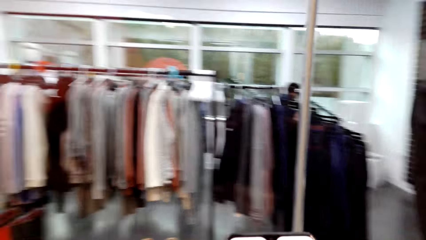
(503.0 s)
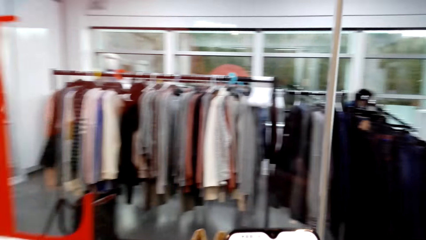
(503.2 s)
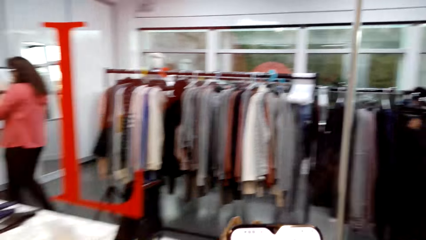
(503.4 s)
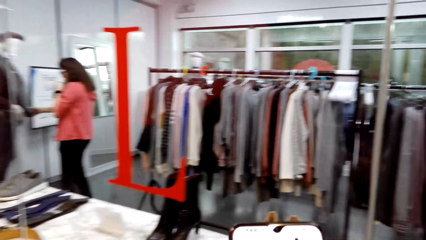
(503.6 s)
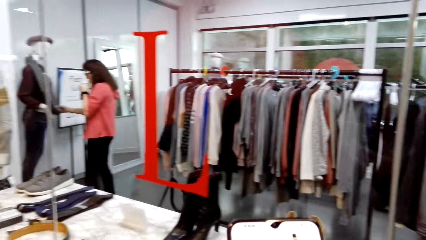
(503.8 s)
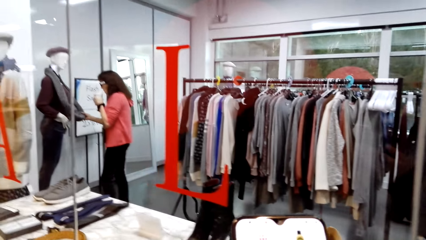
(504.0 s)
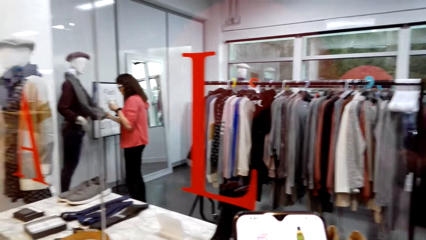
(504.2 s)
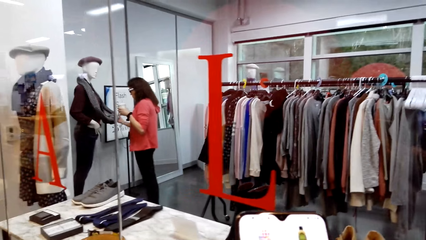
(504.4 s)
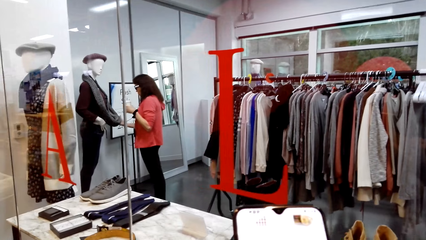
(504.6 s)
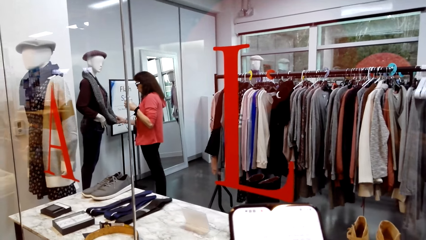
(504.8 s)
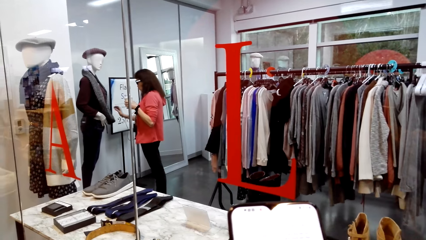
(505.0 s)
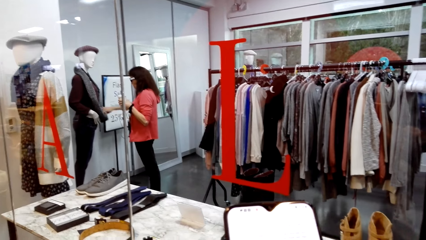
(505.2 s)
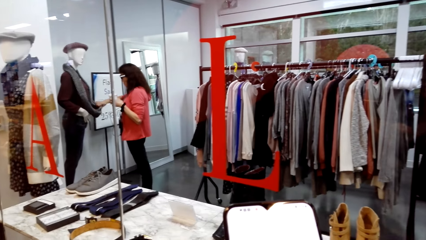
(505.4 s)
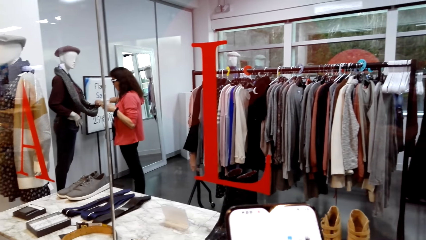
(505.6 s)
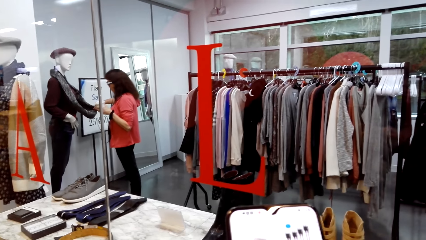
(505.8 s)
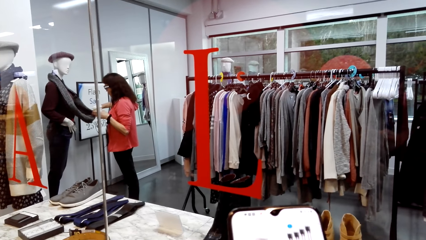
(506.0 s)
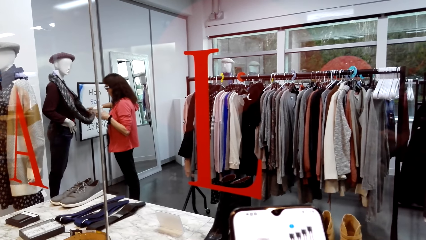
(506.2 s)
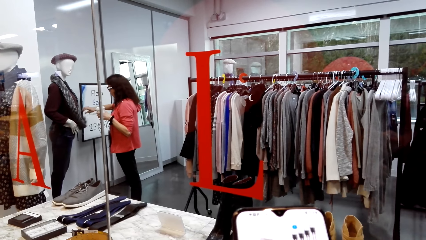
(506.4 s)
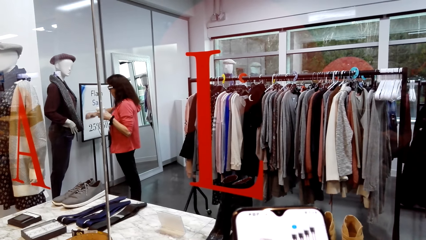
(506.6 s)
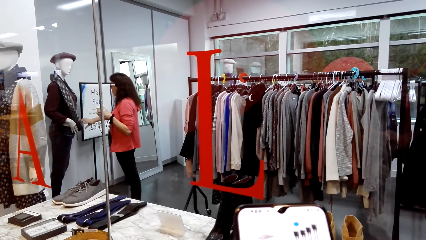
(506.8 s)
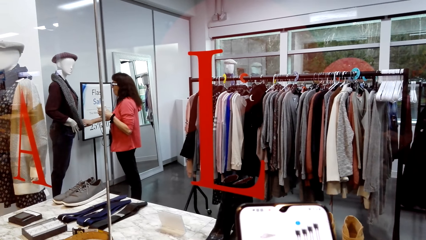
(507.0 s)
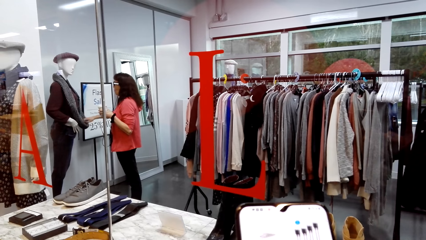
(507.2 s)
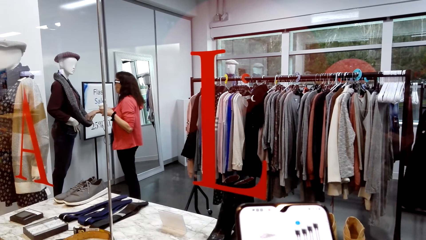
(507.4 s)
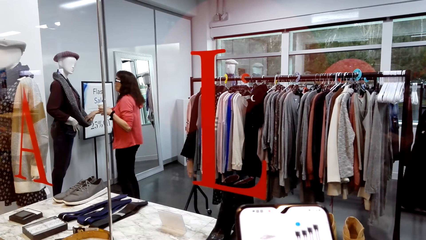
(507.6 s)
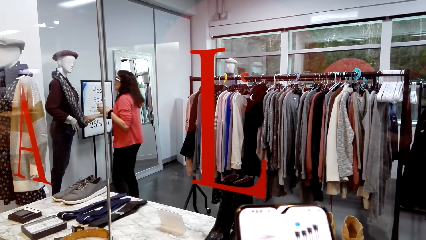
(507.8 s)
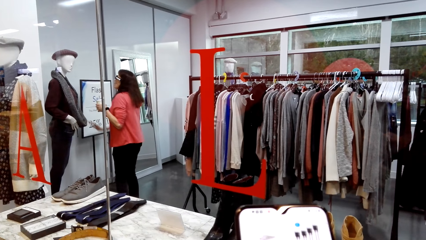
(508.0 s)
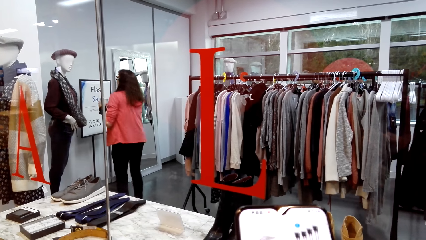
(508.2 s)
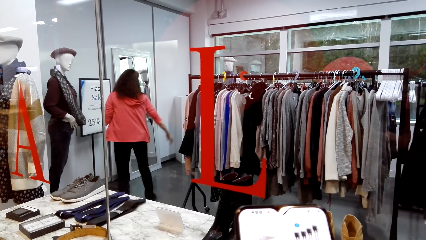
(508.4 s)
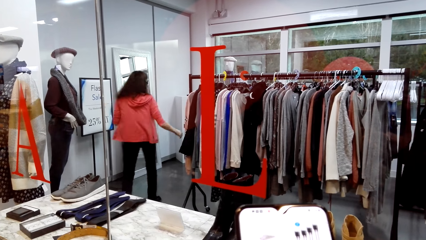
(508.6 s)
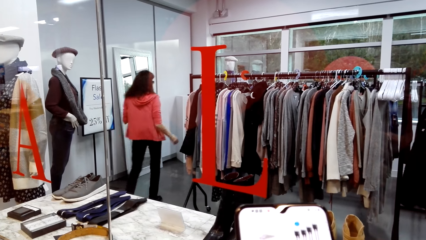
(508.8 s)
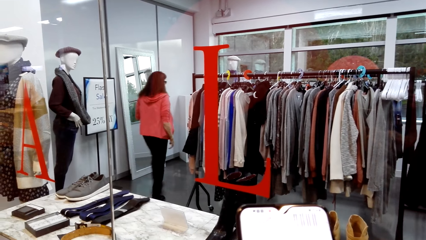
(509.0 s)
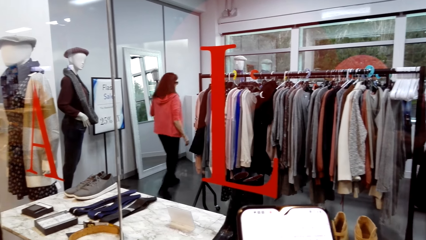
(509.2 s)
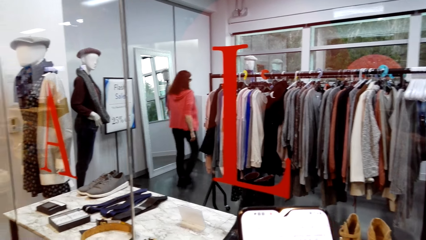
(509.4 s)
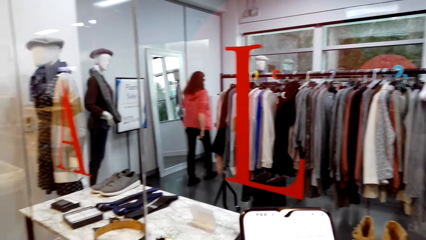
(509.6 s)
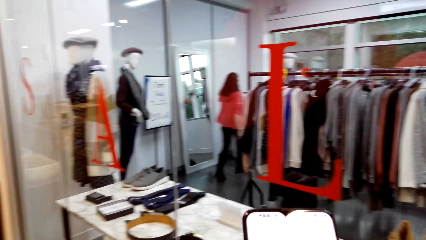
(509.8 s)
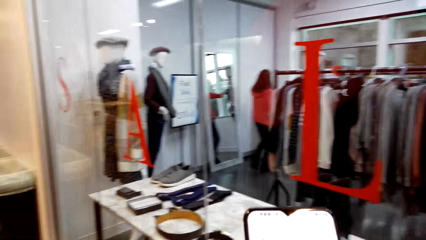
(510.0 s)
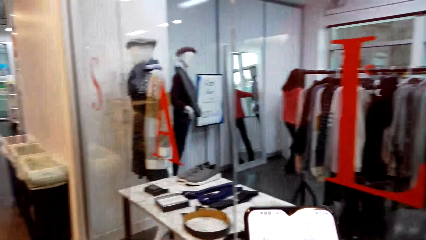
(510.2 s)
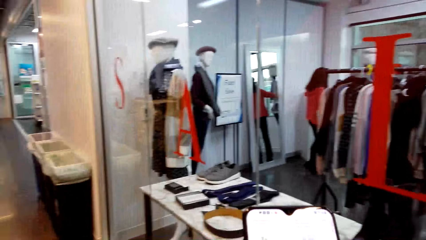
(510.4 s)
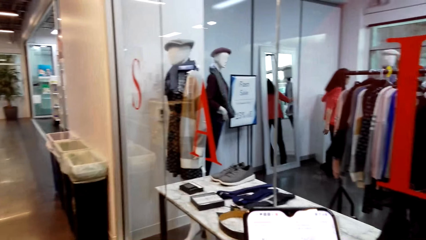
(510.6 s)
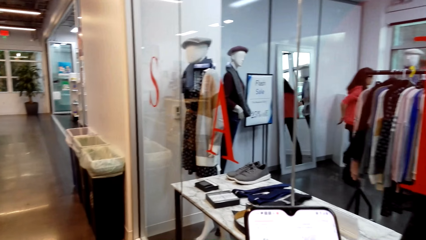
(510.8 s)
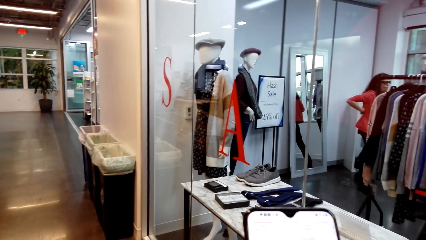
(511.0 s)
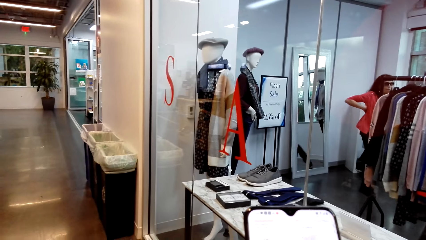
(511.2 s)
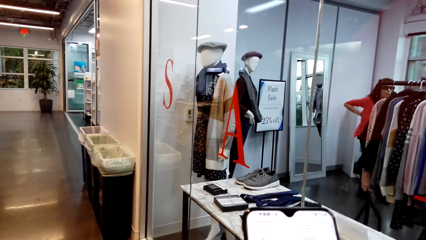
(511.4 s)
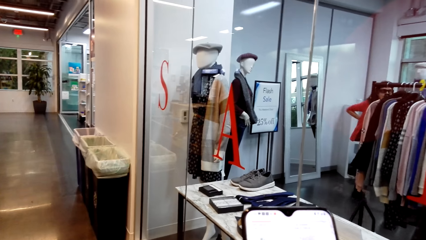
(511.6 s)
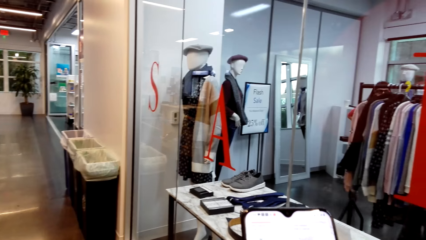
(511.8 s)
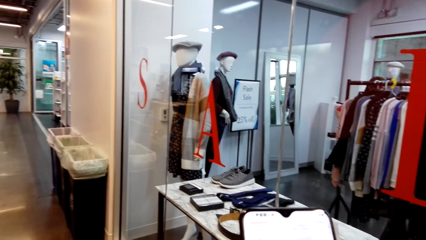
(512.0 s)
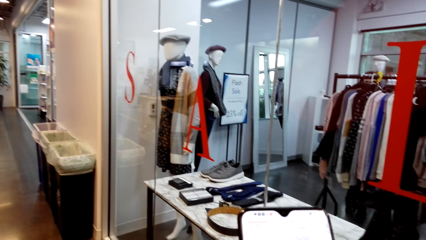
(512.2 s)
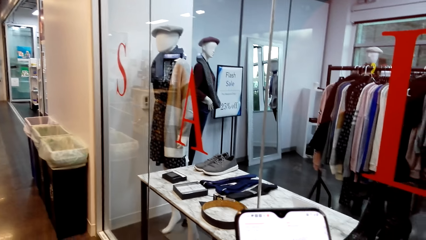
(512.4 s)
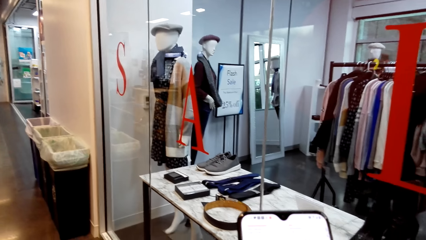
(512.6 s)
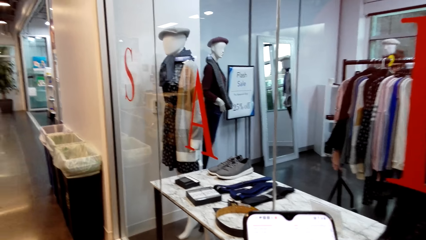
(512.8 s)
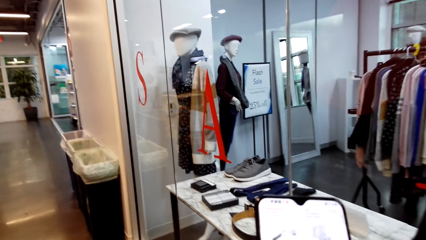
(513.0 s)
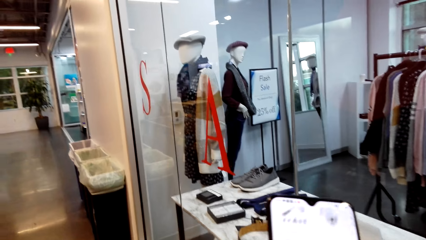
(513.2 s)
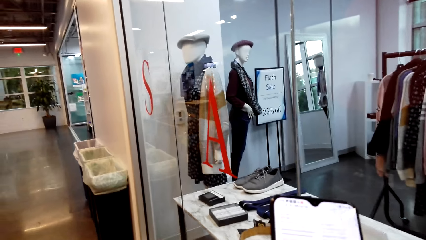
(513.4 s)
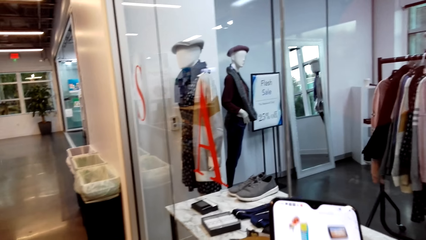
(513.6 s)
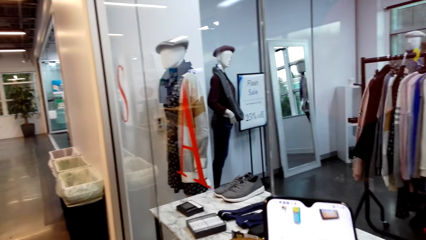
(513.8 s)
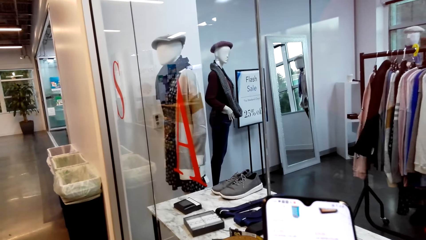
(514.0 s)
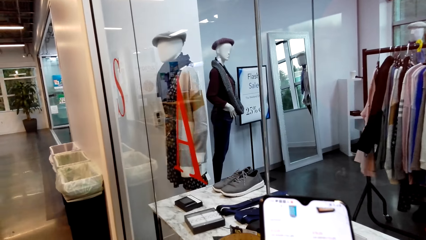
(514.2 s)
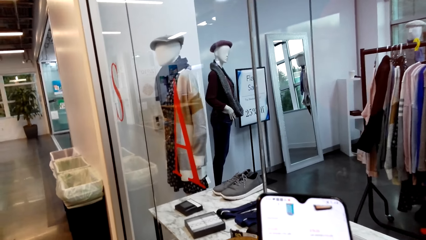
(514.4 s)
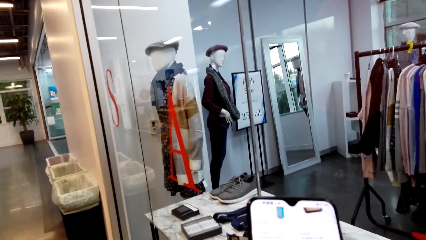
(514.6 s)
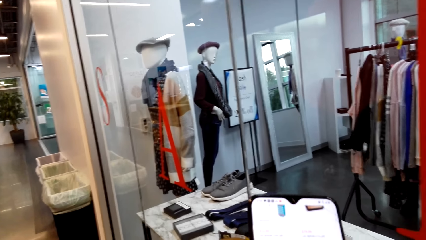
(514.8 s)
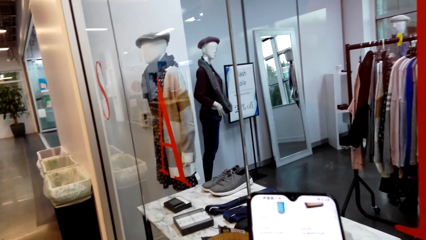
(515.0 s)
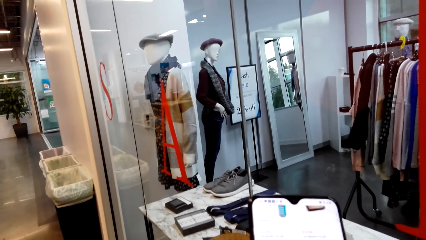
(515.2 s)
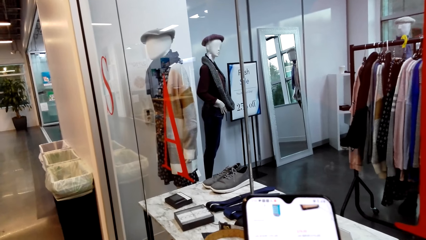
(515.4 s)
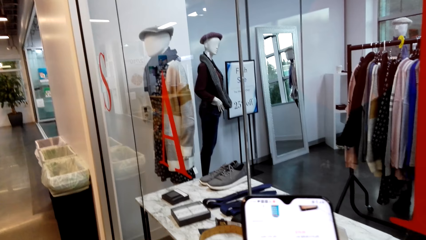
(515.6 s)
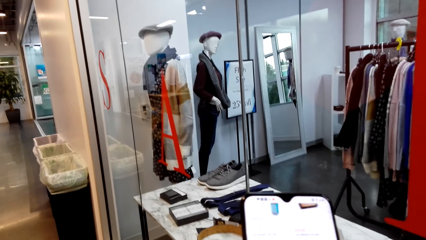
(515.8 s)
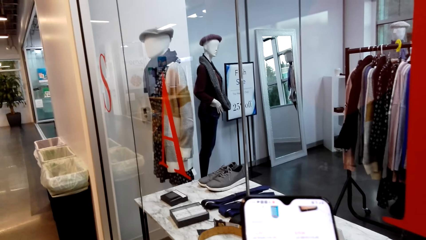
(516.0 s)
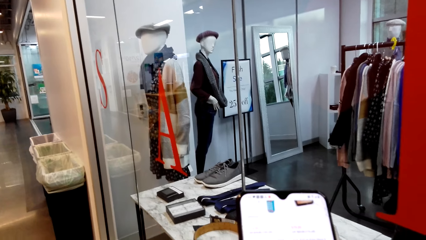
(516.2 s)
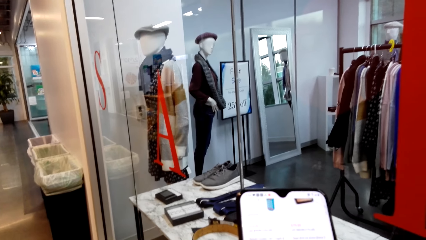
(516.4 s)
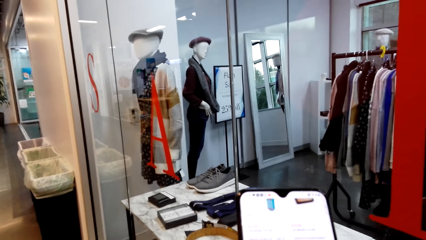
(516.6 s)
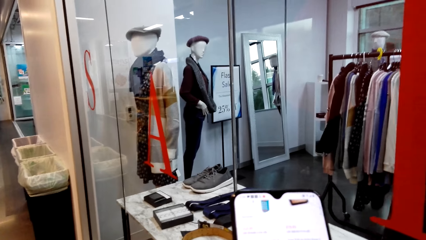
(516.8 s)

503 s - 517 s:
A person touches the scarf. The camera wearer dials the phone.

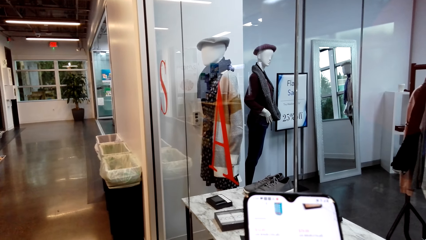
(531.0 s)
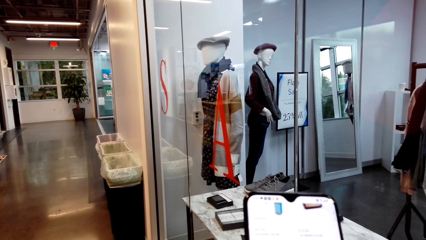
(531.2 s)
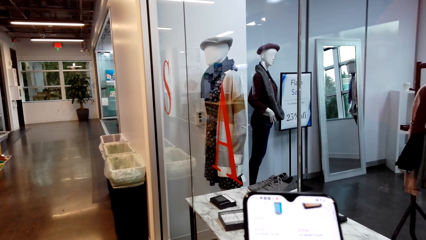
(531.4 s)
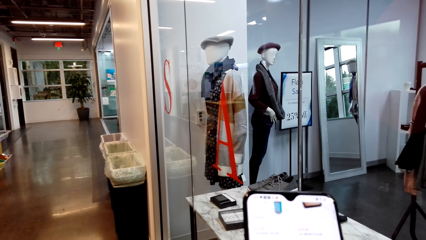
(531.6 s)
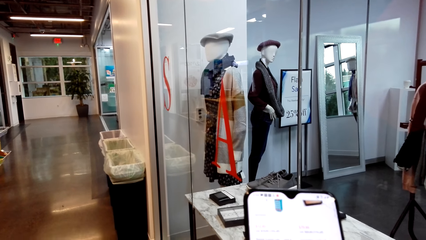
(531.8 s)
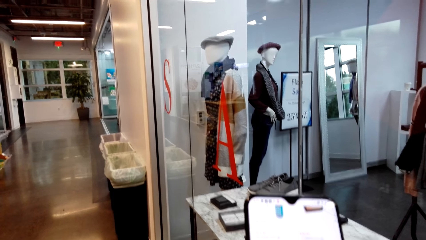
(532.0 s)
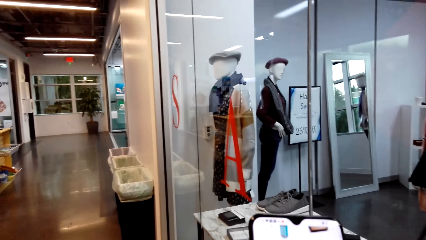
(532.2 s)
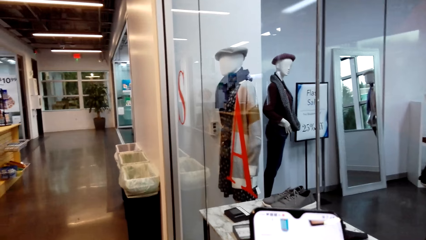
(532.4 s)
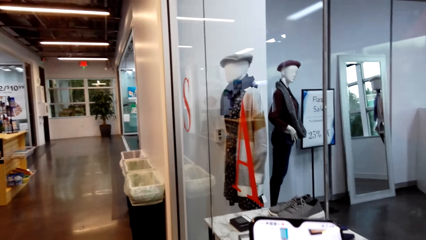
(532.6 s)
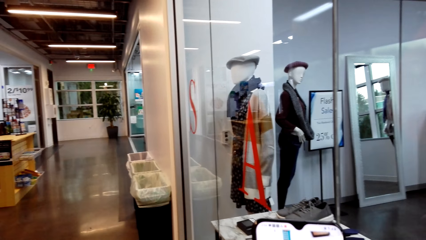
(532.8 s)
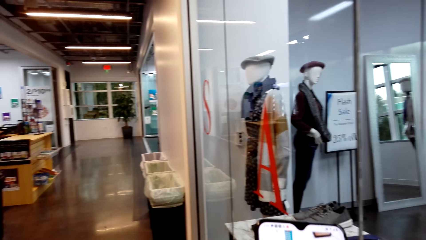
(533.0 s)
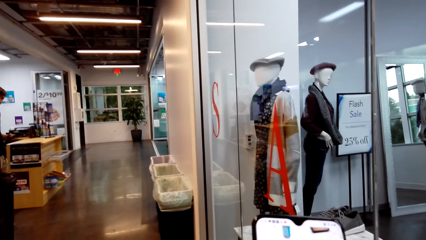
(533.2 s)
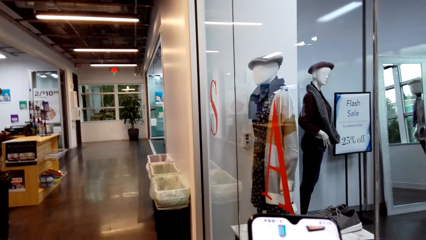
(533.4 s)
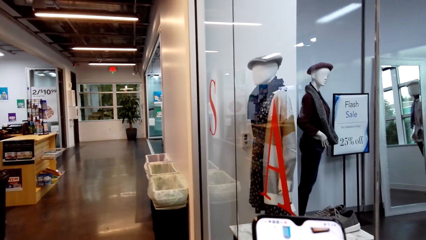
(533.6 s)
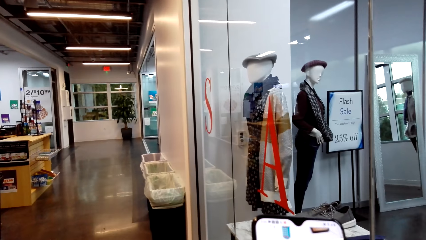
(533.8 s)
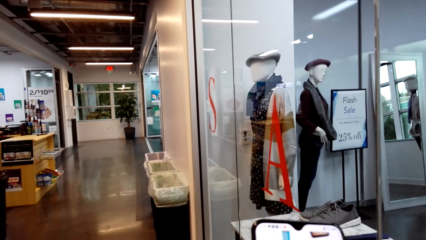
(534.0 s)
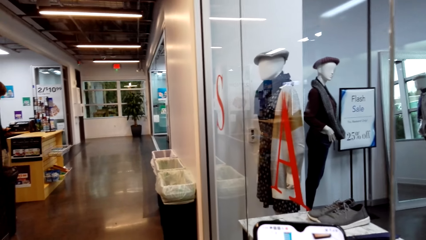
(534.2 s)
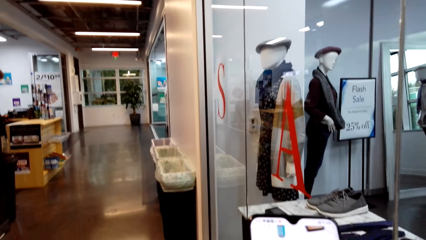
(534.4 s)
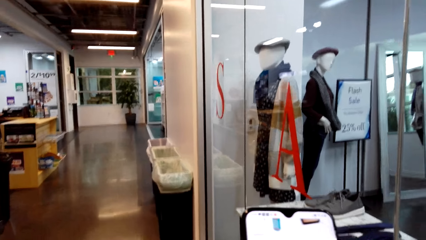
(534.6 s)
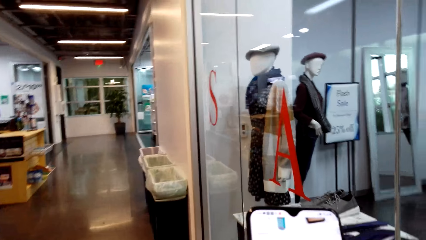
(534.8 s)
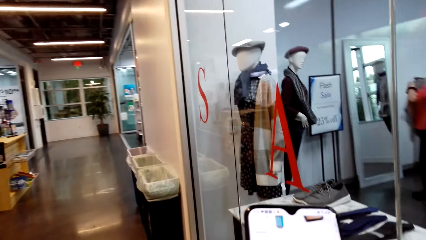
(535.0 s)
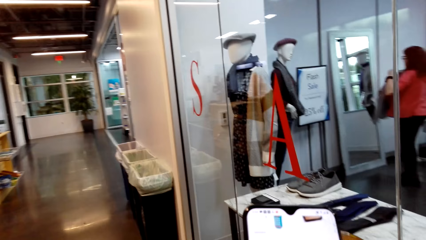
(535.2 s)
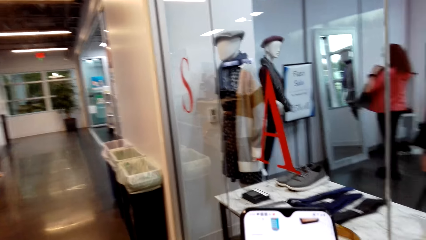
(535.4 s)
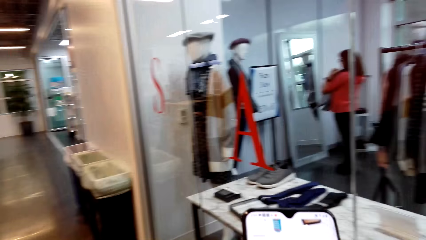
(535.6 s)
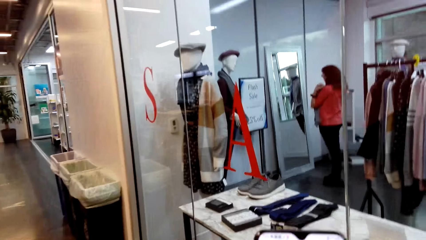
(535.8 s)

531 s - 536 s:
The camera wearer talks.
